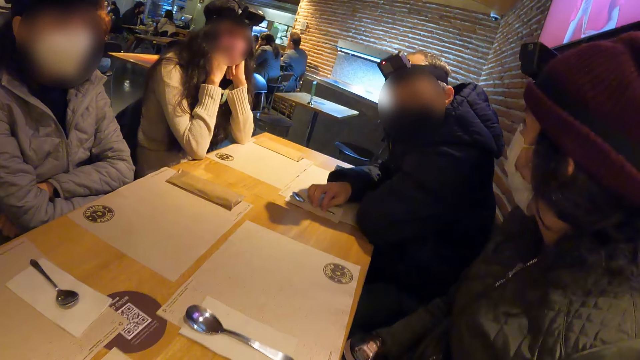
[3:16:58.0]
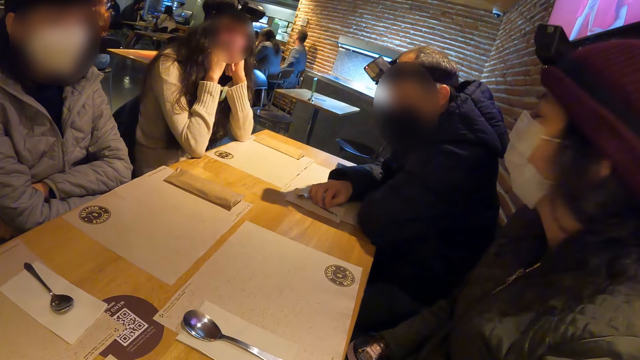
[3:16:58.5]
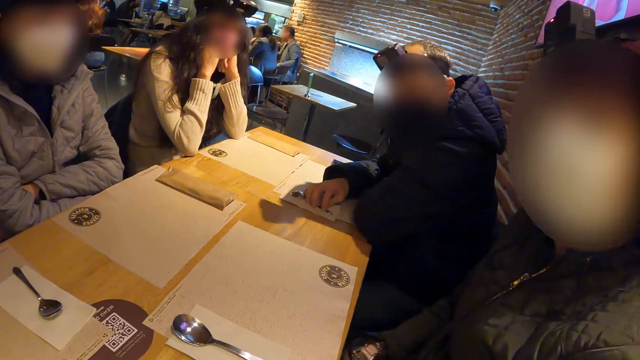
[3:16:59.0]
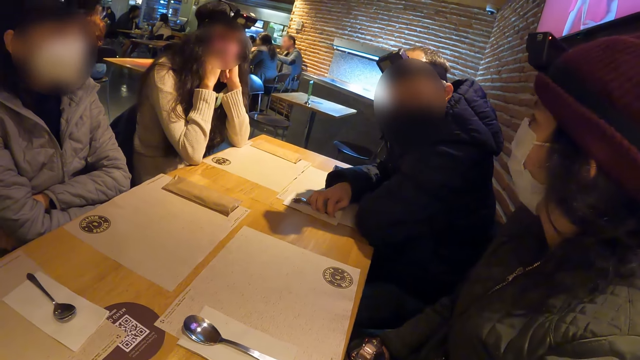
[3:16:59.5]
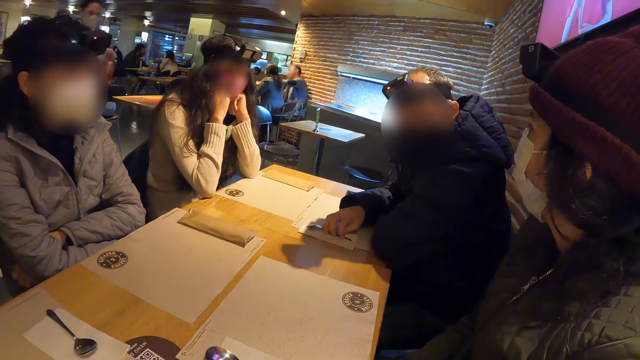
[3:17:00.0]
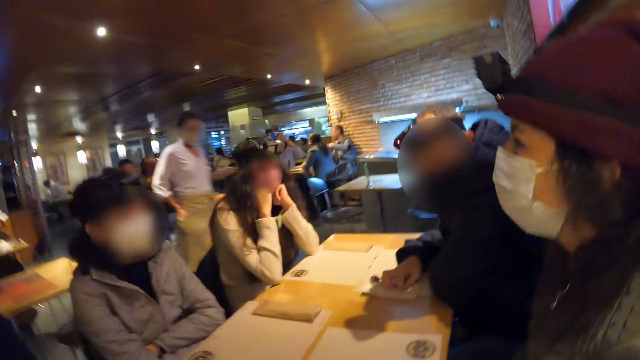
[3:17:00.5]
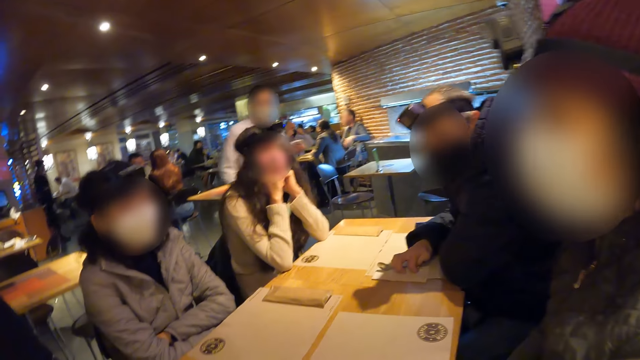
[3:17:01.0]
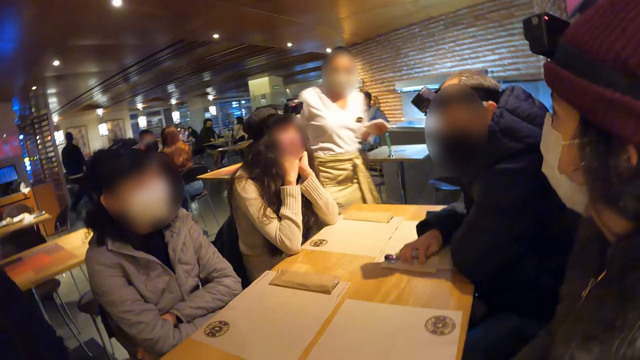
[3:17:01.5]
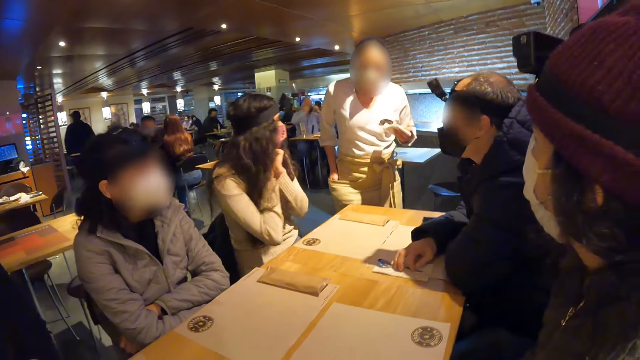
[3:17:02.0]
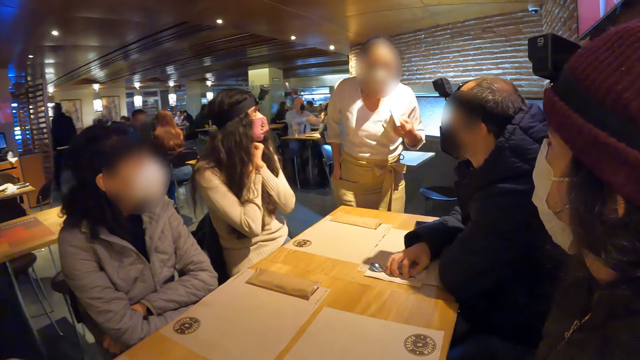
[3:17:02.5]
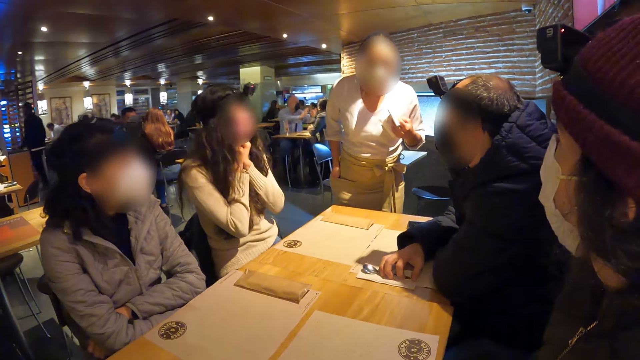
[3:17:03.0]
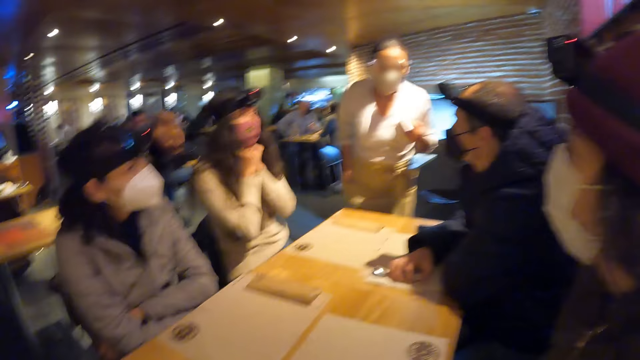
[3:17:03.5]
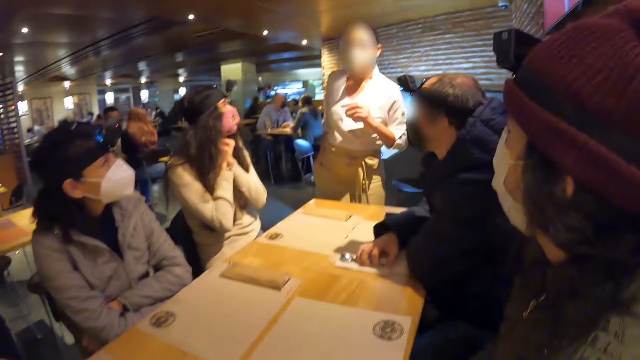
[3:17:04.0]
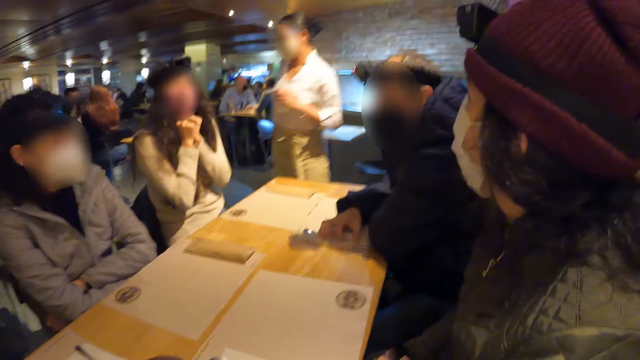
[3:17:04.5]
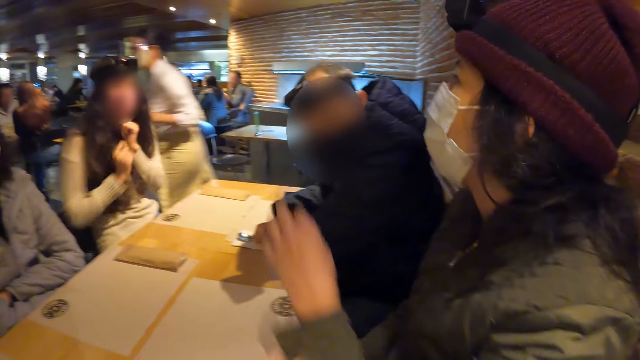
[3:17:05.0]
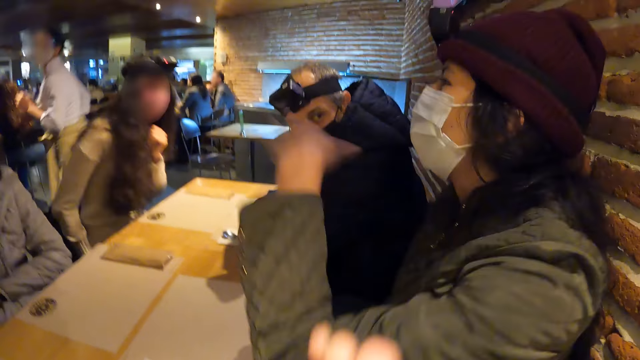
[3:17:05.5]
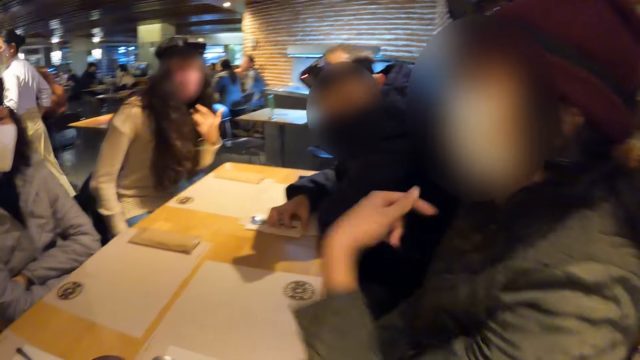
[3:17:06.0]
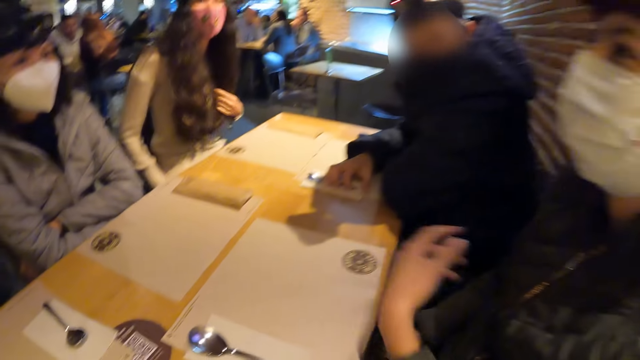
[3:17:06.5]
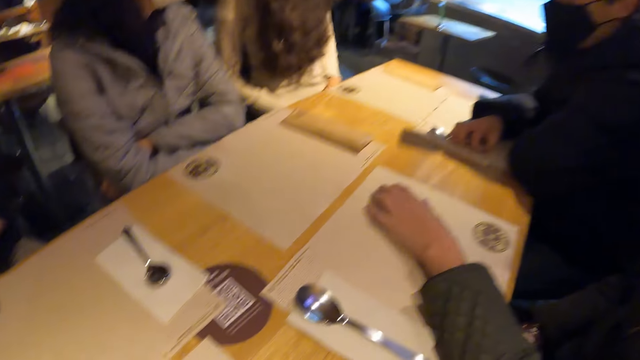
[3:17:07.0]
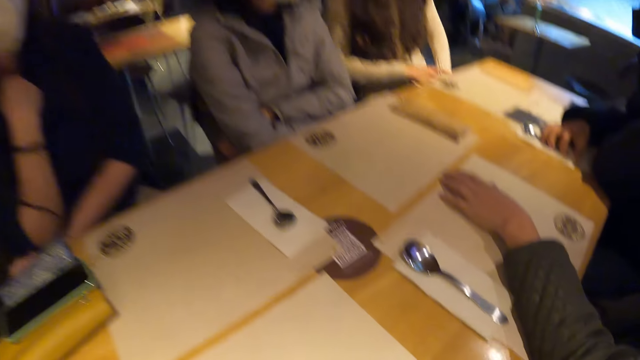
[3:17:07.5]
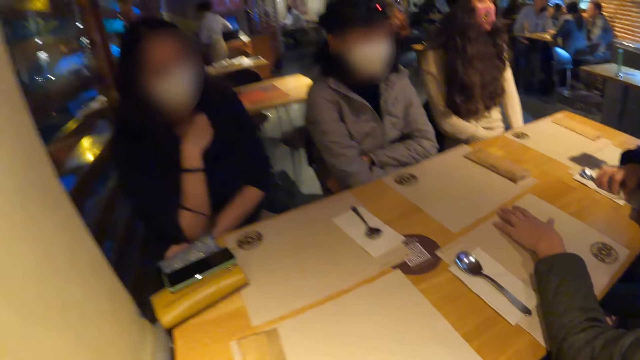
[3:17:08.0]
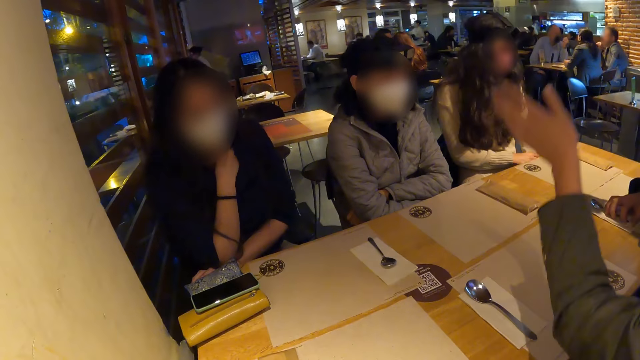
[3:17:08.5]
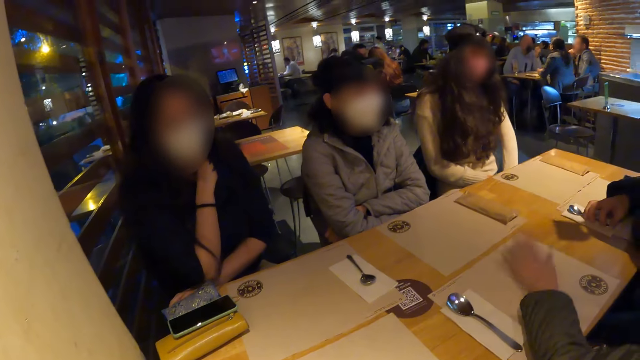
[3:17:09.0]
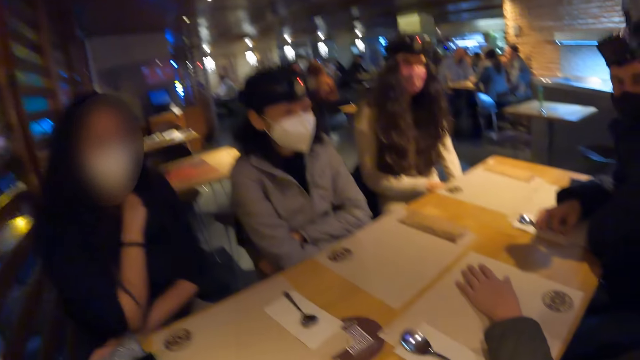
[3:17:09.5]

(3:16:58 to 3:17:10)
The waitress walks towards the table. The waitress walks away from the table. The woman raises her left hand. The camera wearer raises his right hand. He gestures. The woman places her left hand on the table and raises her left hand.

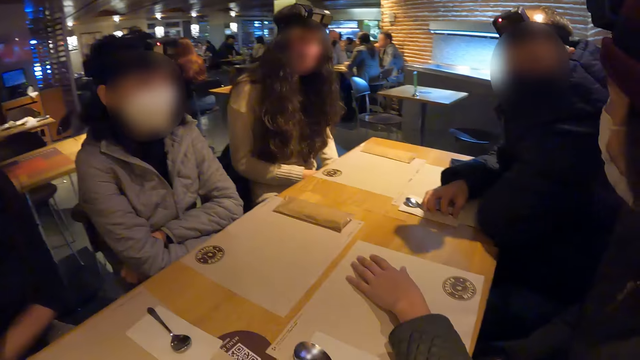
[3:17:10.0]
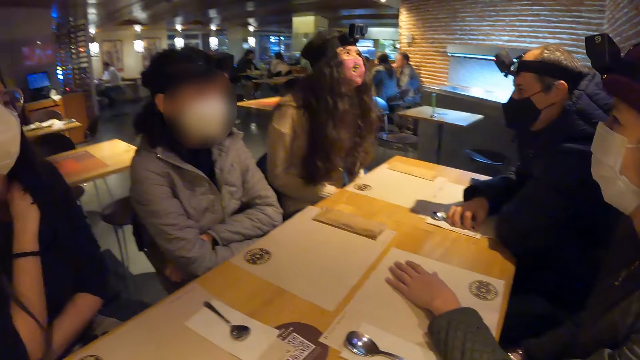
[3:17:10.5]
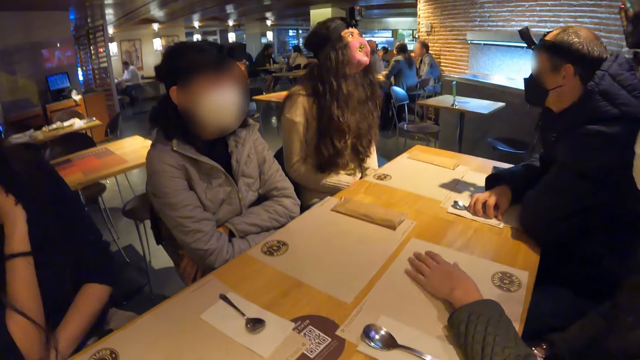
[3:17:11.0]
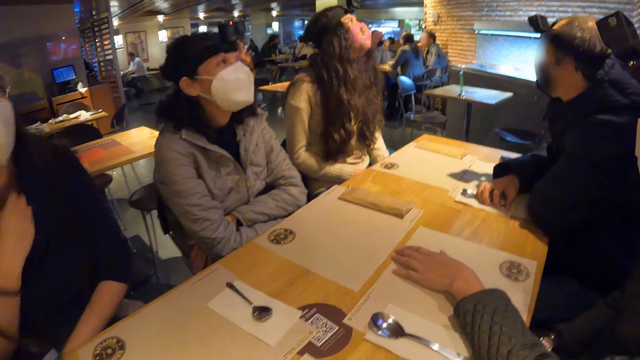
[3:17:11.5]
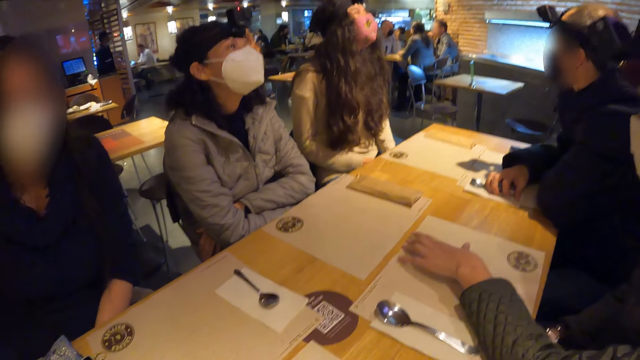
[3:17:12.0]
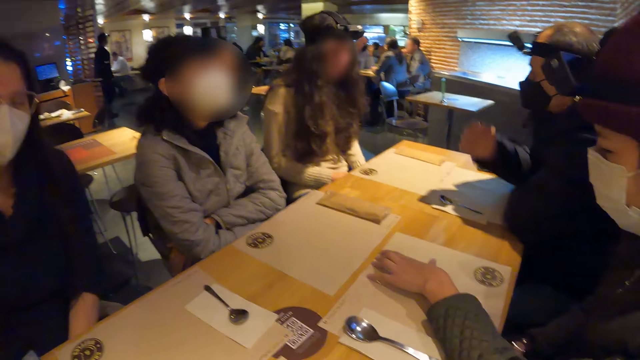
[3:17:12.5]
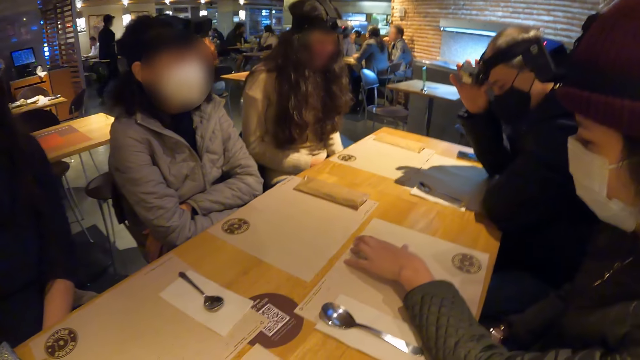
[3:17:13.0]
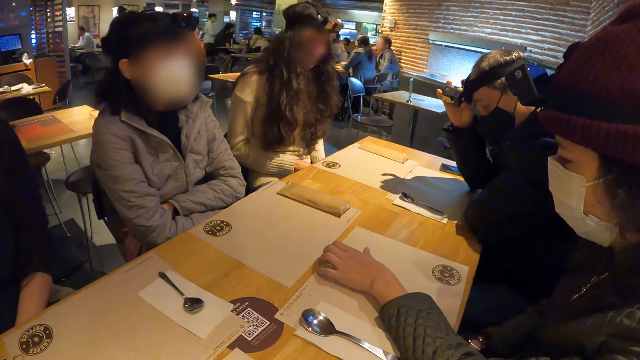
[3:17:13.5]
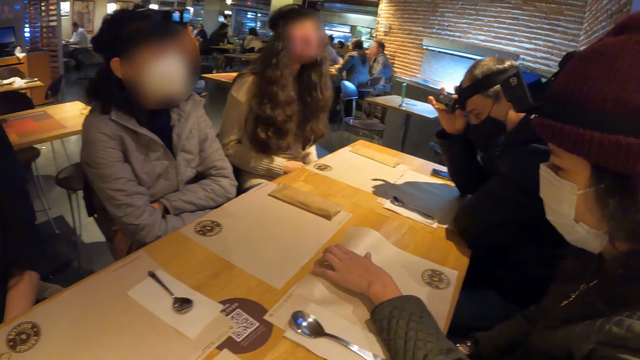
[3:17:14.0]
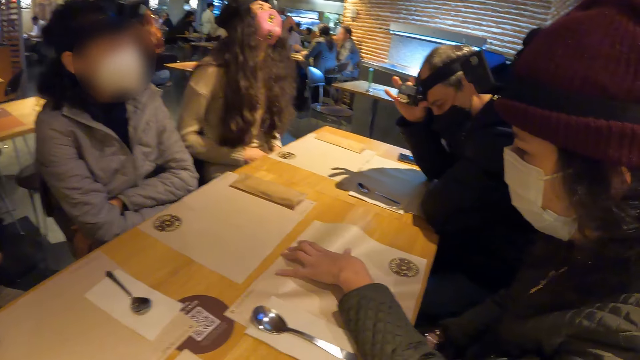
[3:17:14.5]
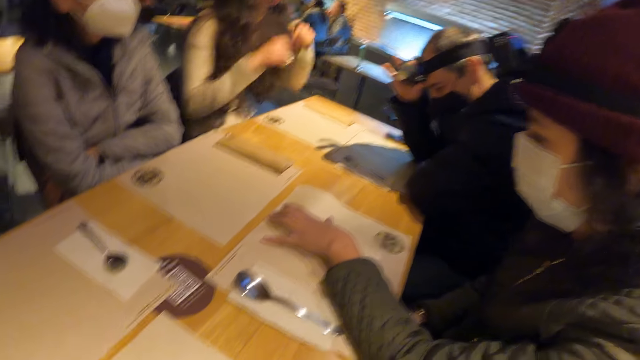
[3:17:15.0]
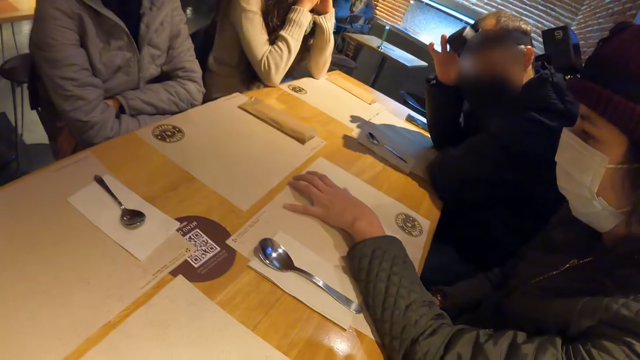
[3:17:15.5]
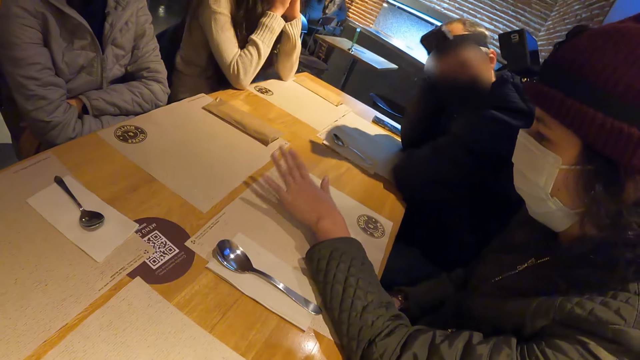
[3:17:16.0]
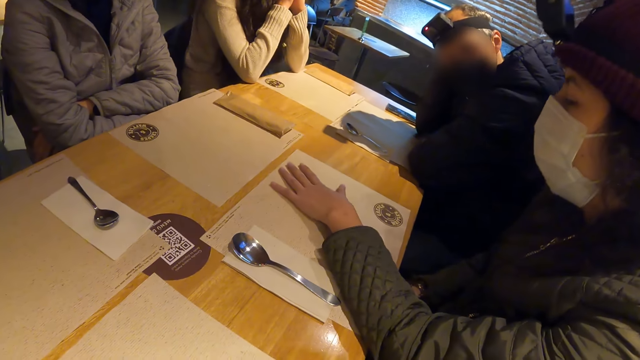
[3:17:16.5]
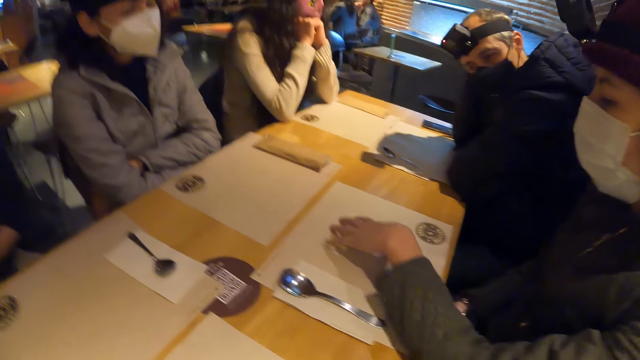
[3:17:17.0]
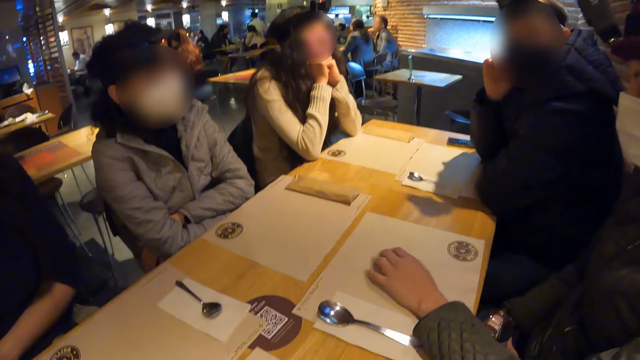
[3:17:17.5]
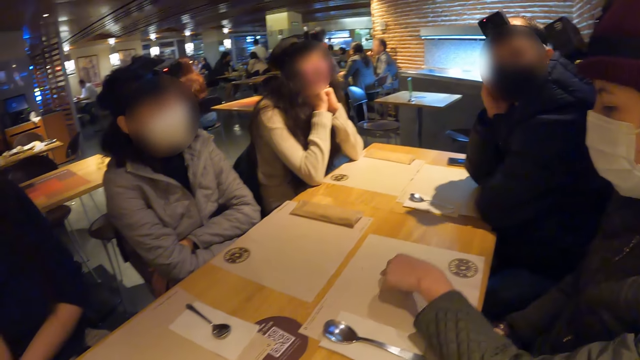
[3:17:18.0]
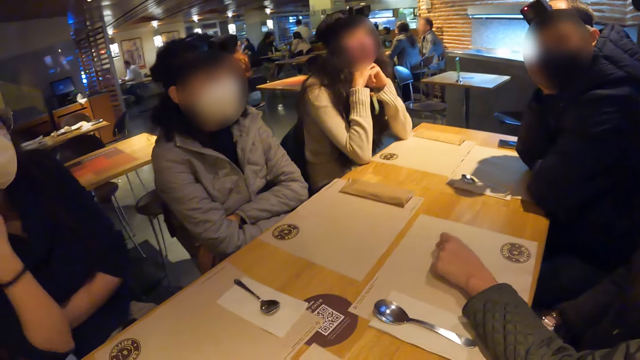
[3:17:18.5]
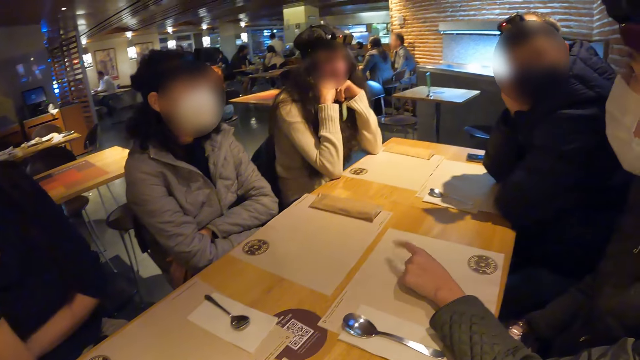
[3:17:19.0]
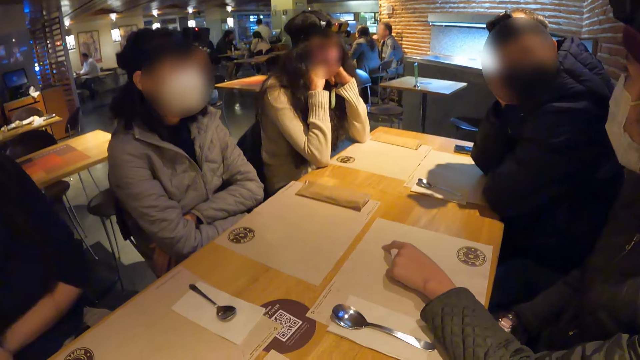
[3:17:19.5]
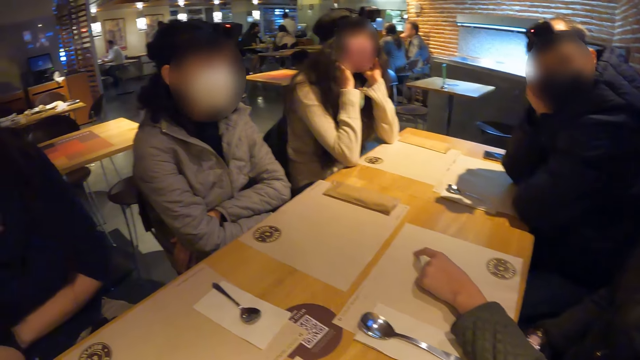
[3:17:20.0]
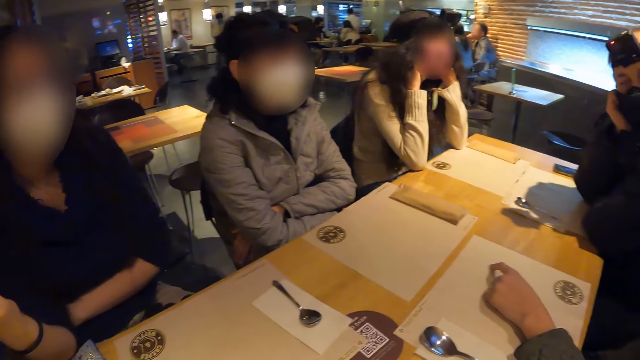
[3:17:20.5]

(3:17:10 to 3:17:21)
The woman raises her head. Another woman gestures with her left hand. A third woman raises her head. The man adjusts a camera on his head with his right hand.
